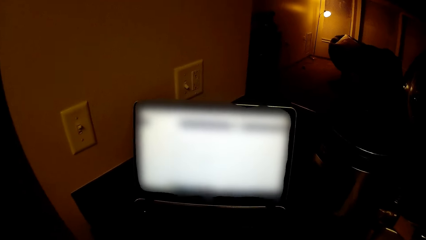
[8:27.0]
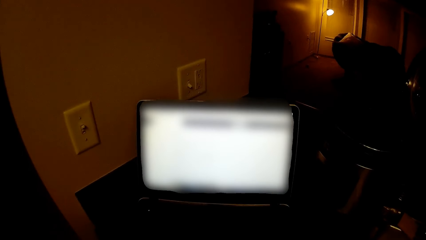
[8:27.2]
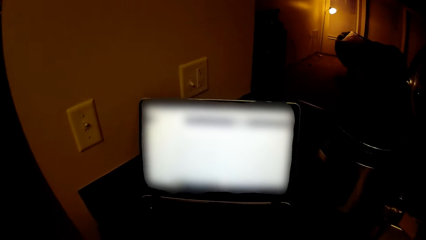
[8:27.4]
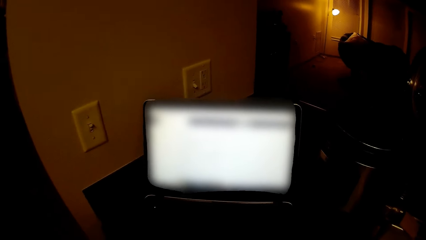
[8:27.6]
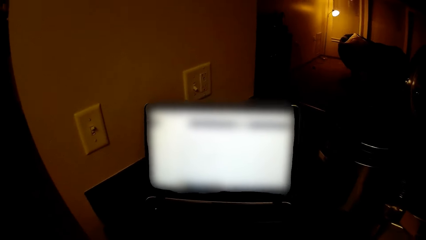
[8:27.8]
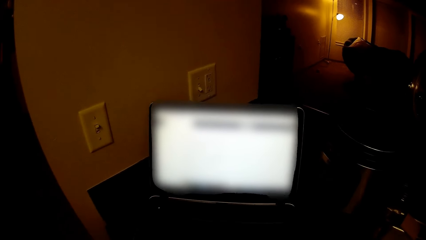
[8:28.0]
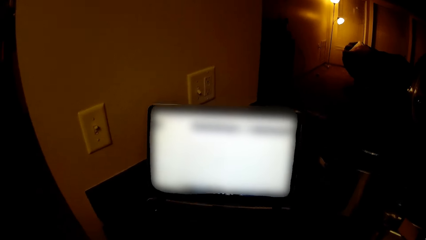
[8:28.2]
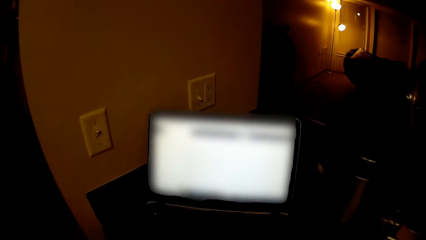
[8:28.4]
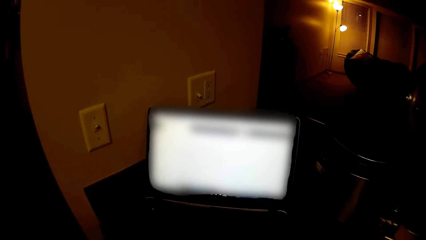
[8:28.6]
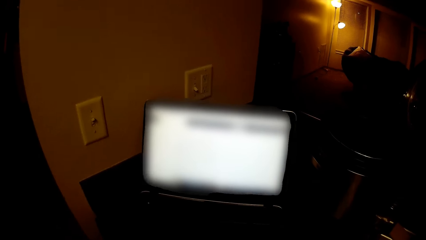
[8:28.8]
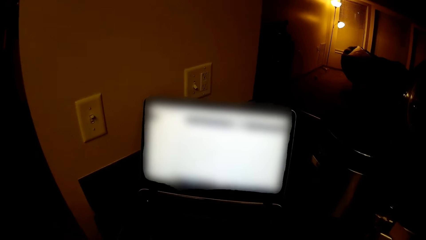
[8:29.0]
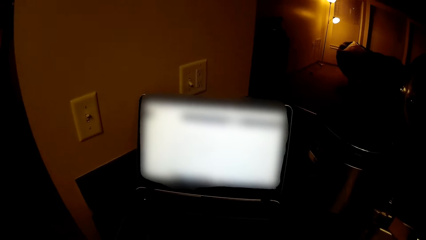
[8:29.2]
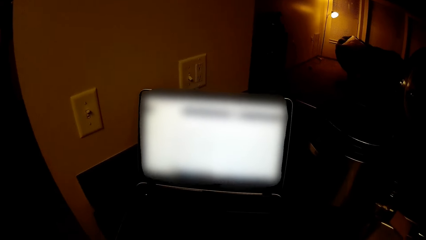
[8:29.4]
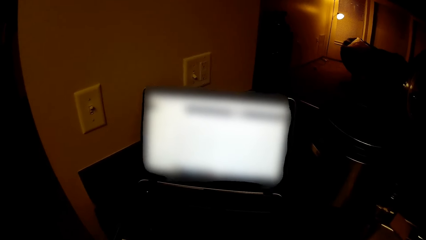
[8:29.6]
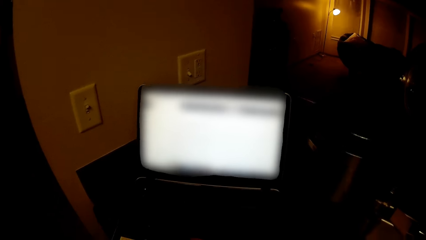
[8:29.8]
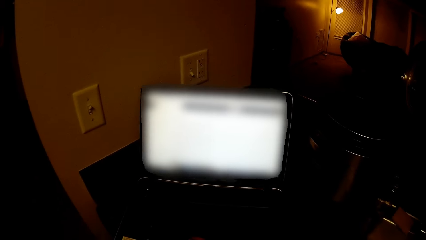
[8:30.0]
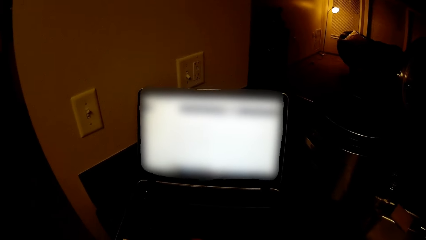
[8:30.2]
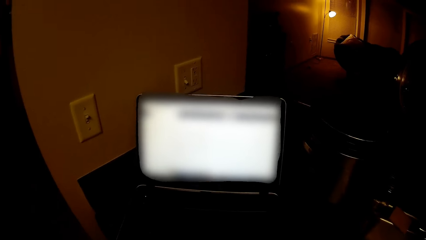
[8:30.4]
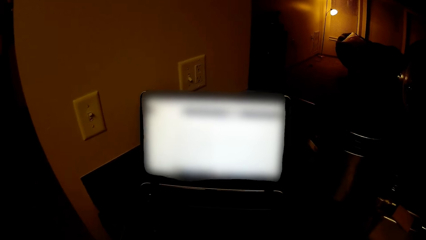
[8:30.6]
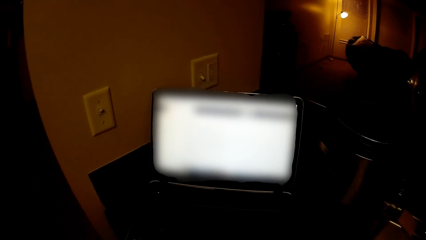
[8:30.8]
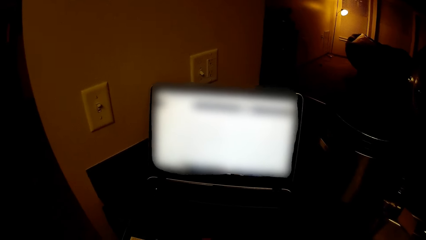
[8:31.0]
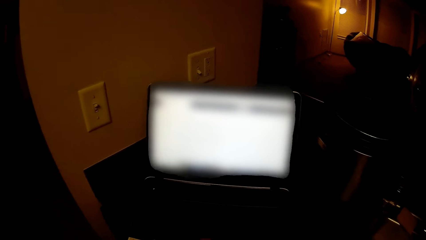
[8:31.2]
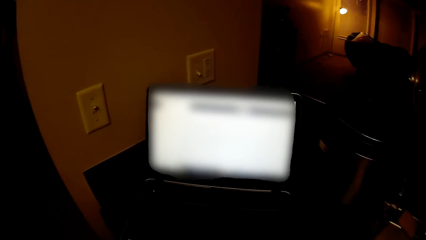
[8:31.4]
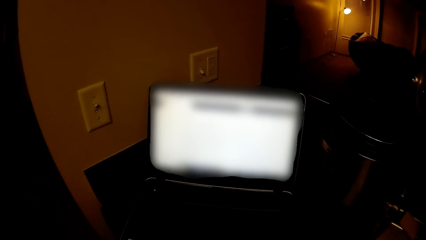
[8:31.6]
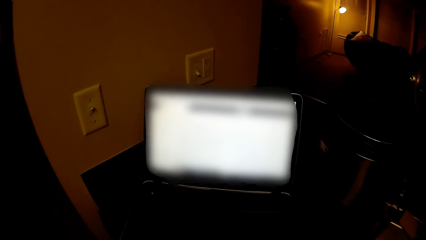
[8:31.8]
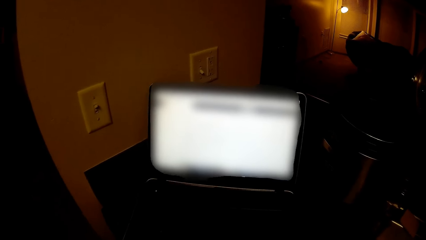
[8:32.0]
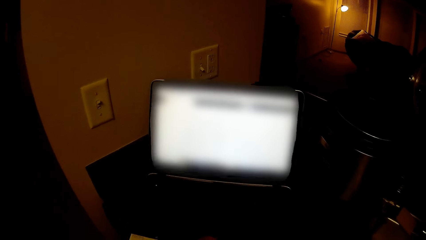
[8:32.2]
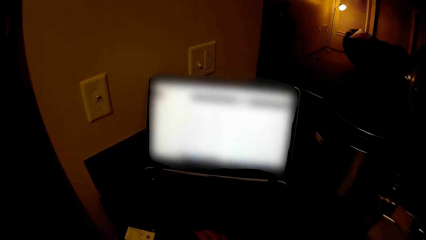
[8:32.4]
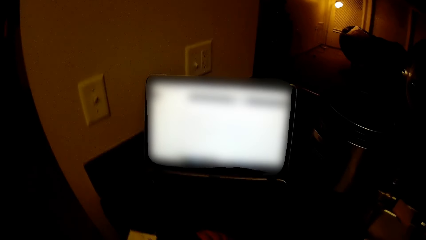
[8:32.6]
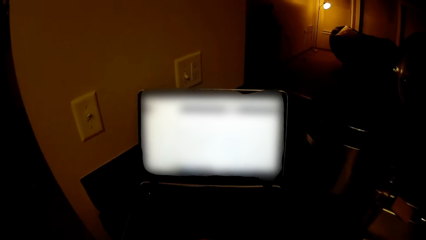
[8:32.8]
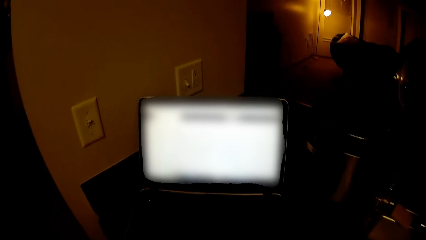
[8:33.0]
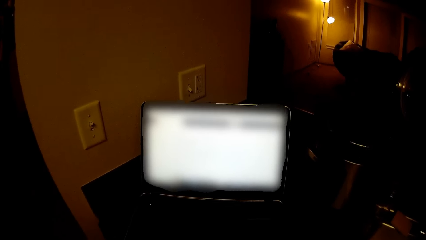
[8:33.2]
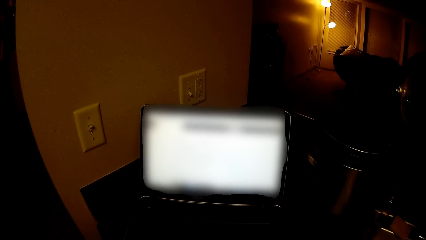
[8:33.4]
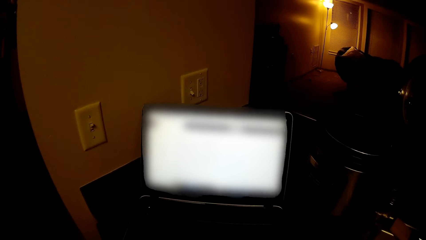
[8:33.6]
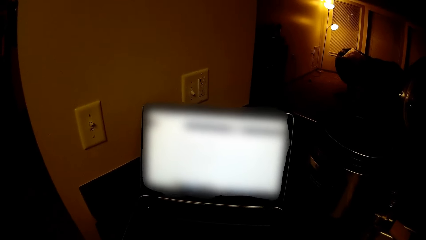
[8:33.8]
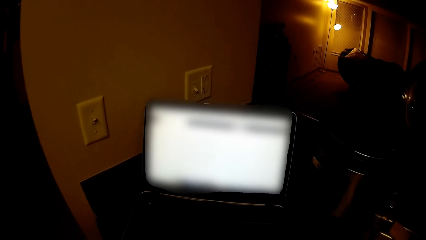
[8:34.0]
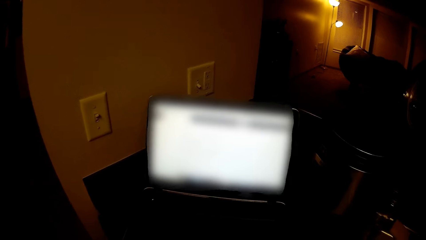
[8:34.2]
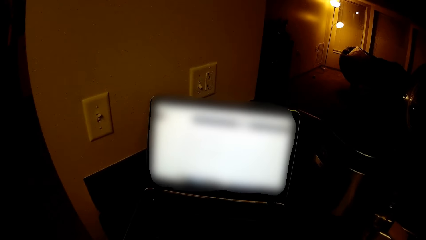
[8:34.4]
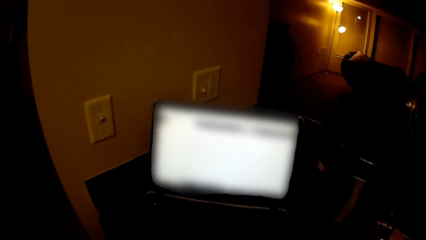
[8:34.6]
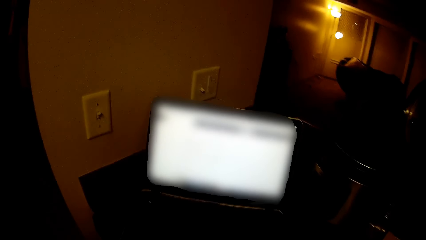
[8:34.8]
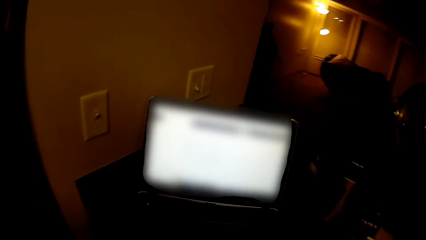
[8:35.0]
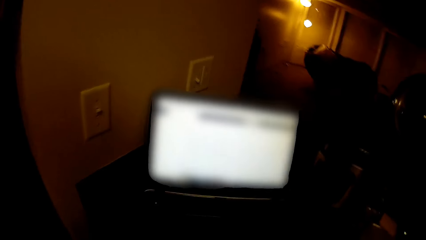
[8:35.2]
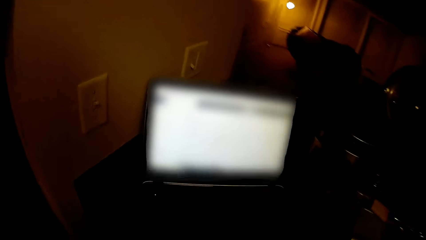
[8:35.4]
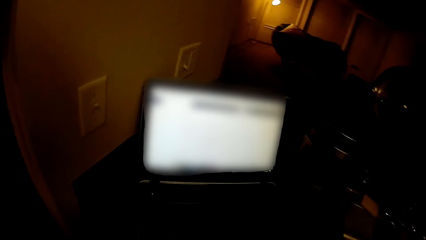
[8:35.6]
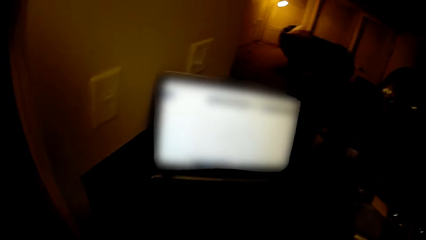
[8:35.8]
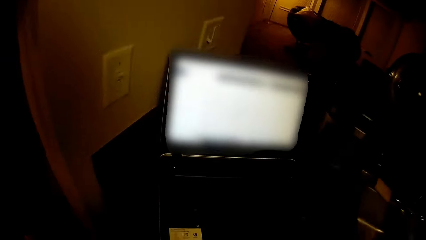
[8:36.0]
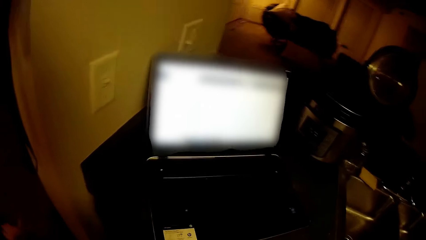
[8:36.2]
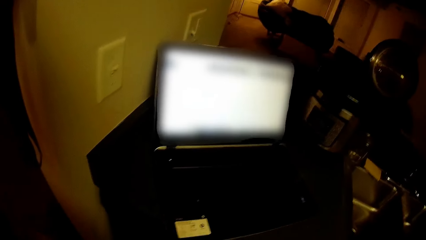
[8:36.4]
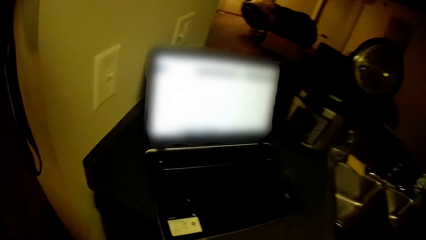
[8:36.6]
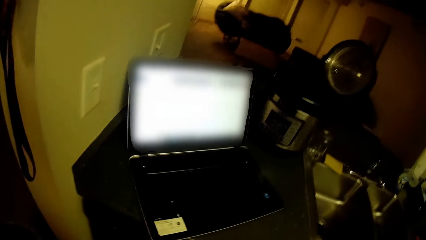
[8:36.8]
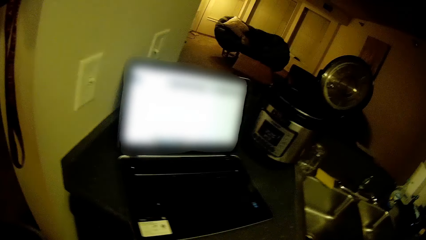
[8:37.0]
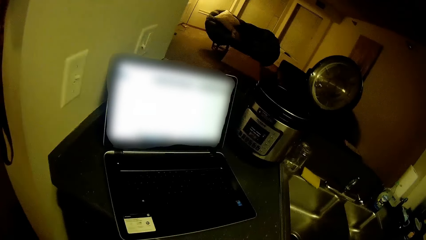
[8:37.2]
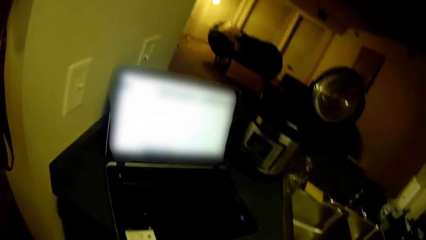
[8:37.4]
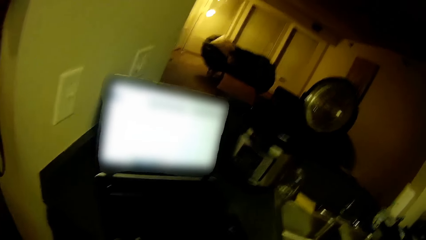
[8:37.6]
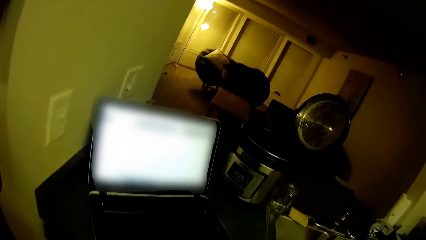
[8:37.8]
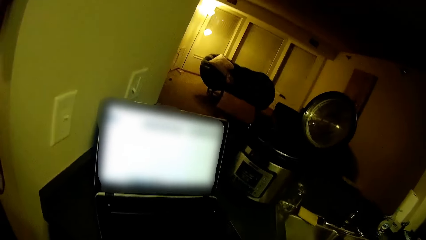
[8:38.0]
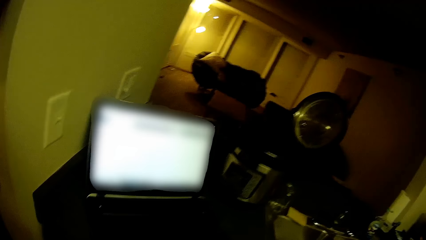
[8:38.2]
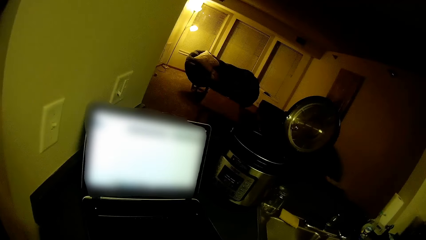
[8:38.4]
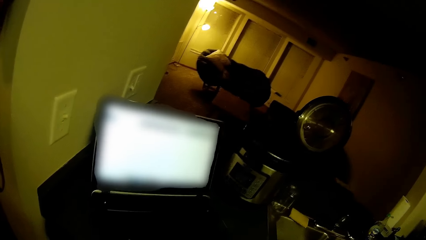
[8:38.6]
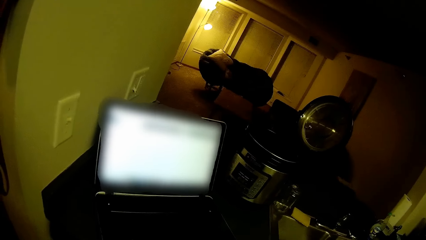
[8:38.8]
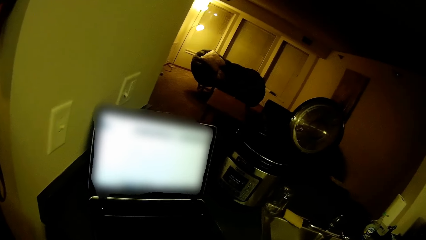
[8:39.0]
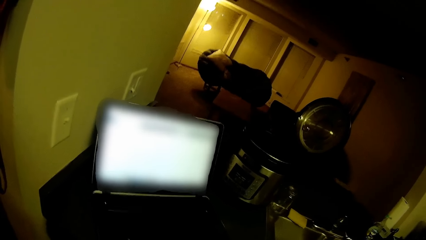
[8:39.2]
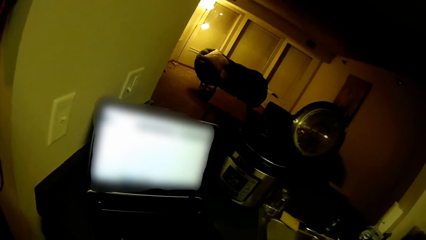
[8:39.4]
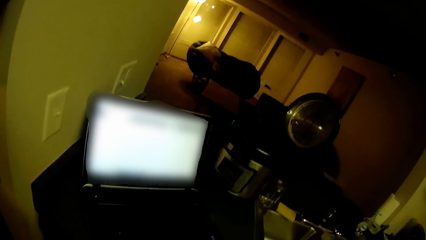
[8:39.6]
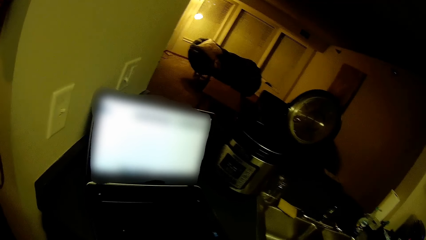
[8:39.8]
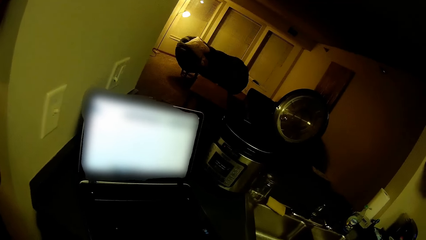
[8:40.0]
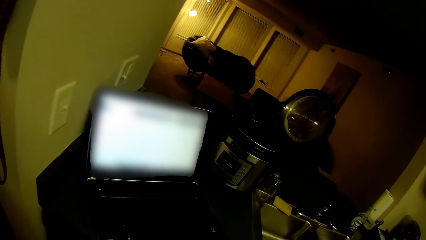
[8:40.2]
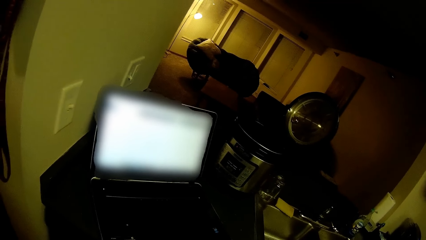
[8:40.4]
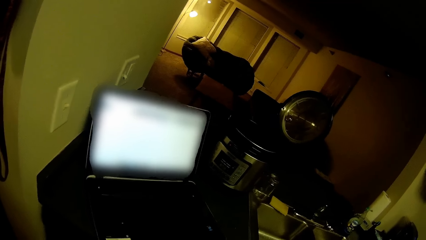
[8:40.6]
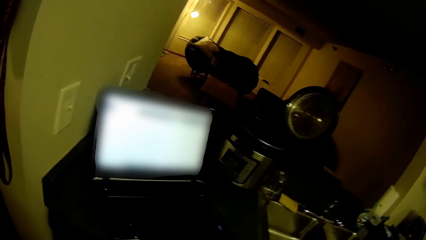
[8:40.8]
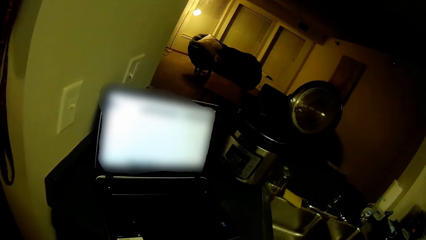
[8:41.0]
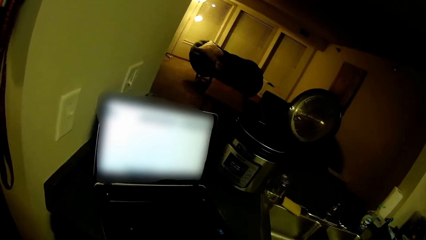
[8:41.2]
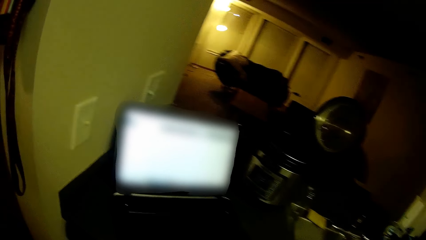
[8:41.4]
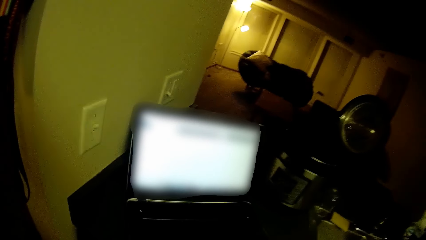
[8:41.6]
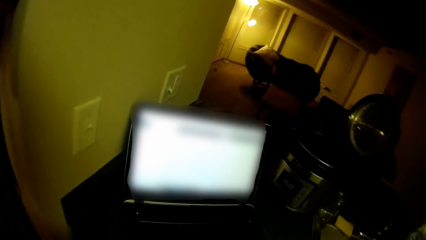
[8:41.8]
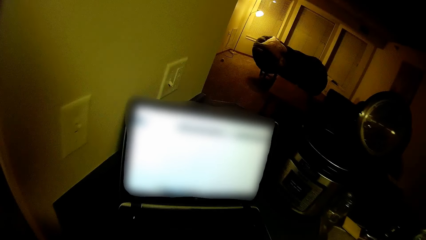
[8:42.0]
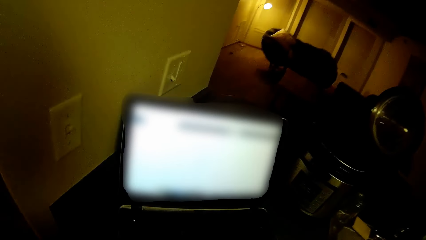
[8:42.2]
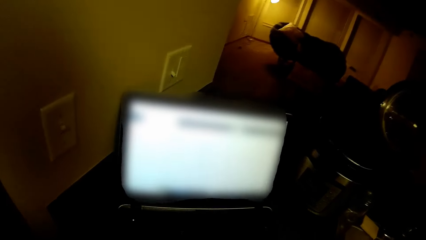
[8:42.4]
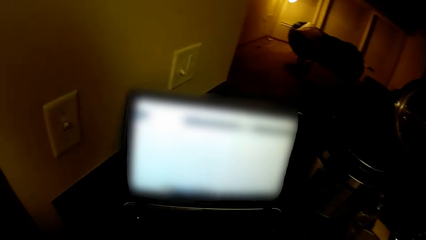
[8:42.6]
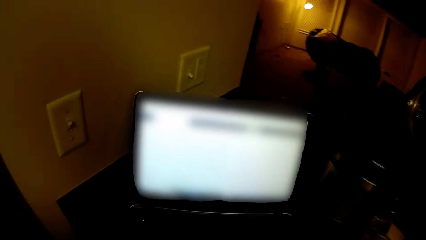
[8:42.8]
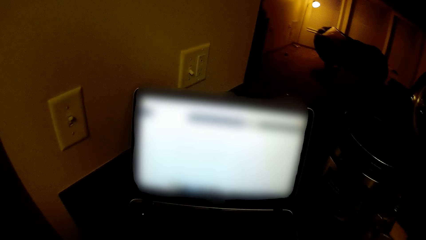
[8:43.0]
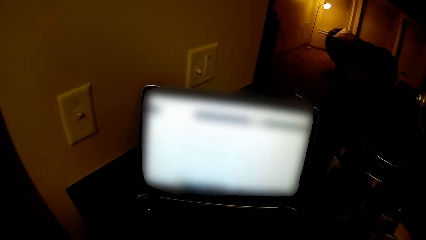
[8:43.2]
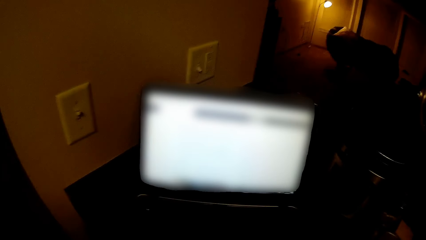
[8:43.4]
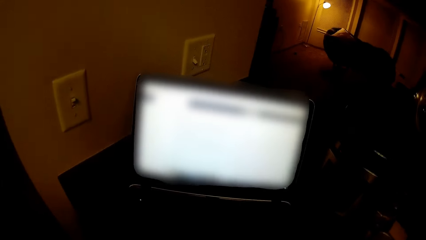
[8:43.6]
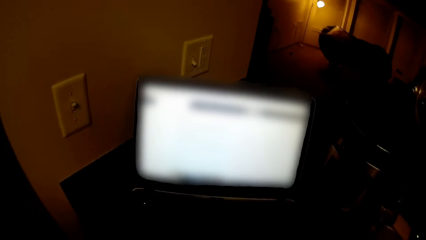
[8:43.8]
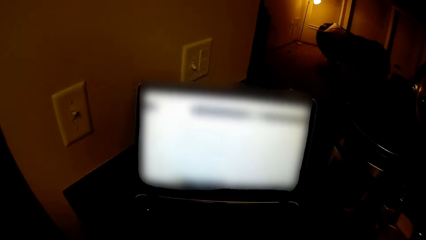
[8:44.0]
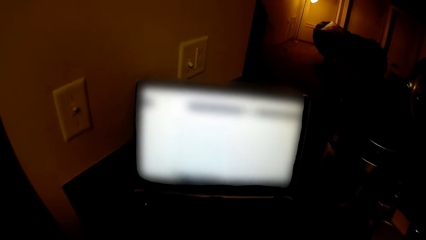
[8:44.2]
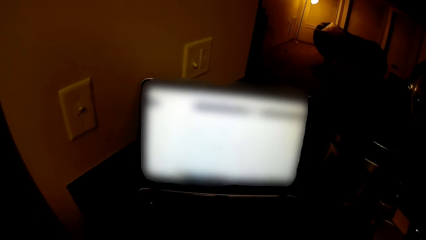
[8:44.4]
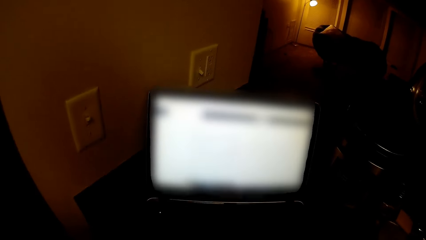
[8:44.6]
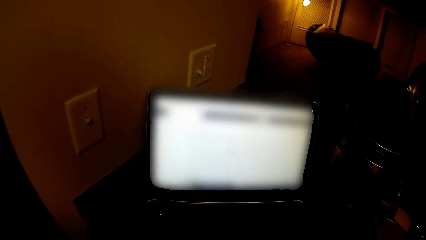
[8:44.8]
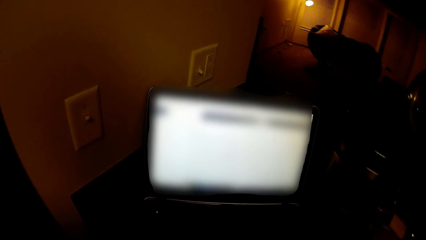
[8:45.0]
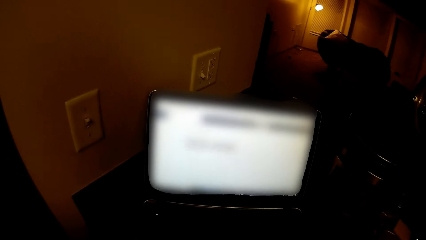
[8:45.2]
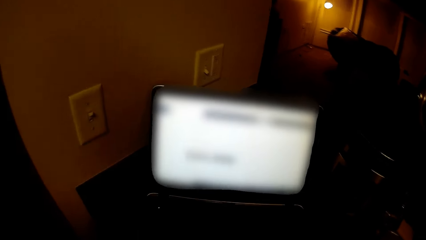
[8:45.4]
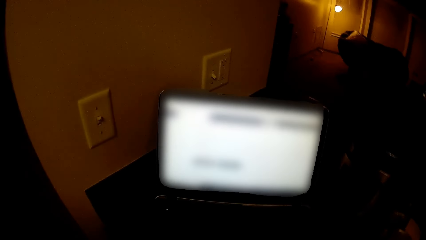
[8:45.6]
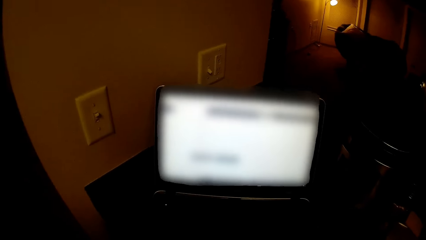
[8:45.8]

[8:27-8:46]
The camera wearer looks at the laptop. They switch on the lights. They look at the laptop. They switch off the lights. They operate the laptop.
